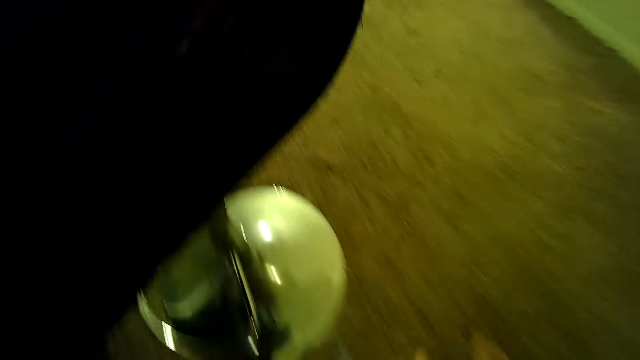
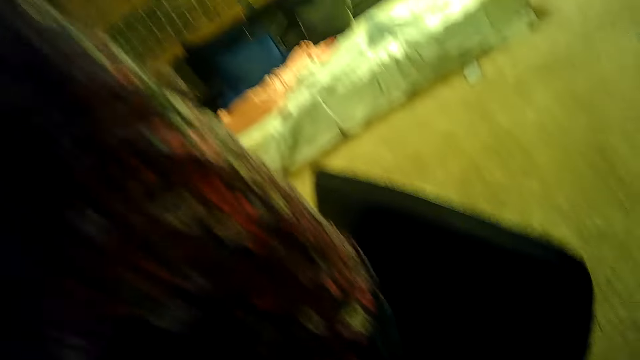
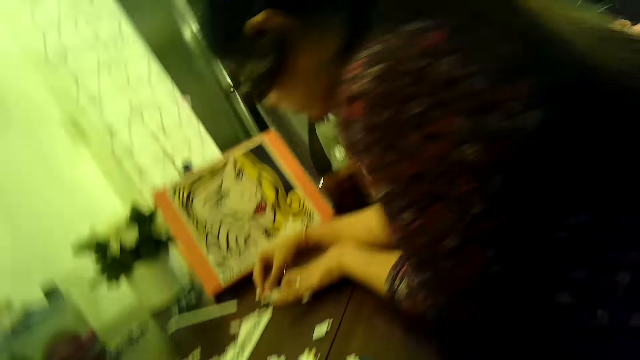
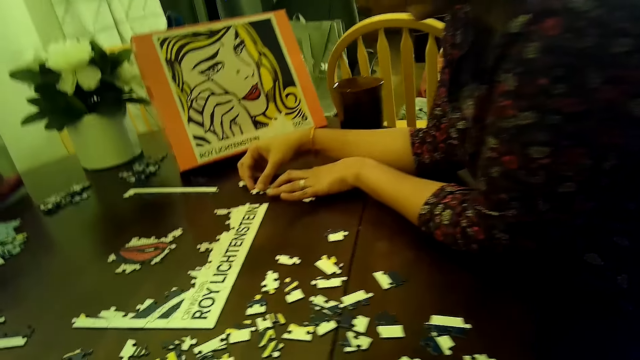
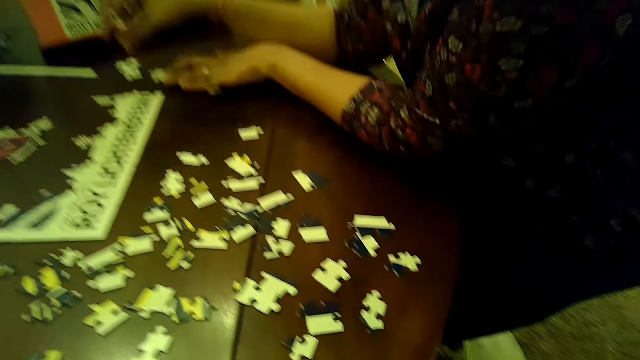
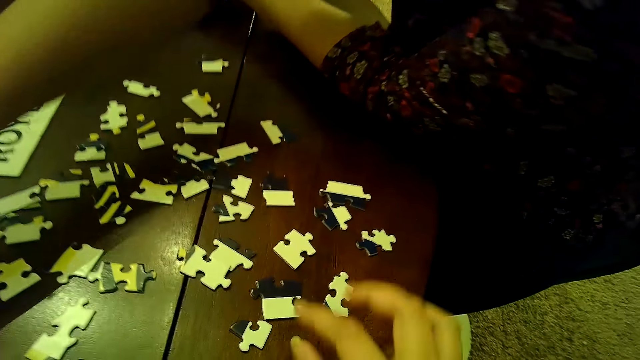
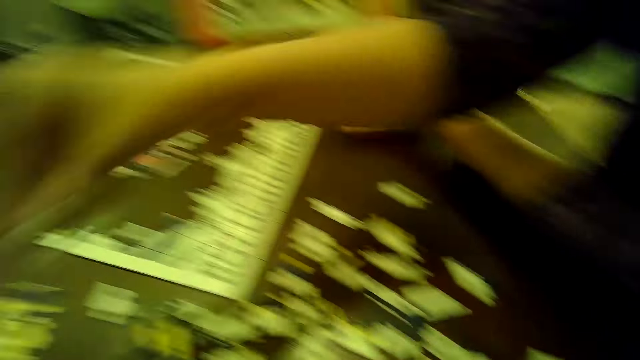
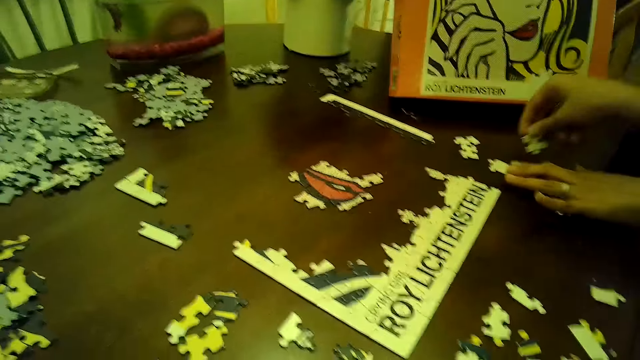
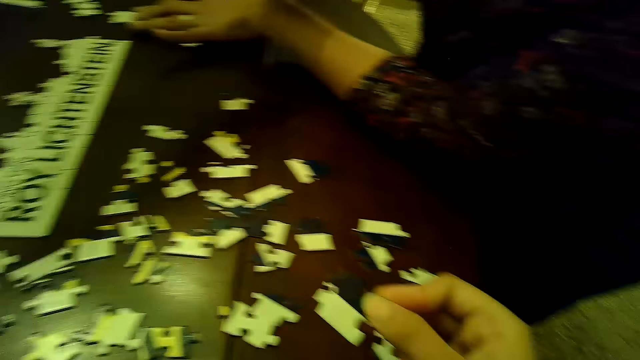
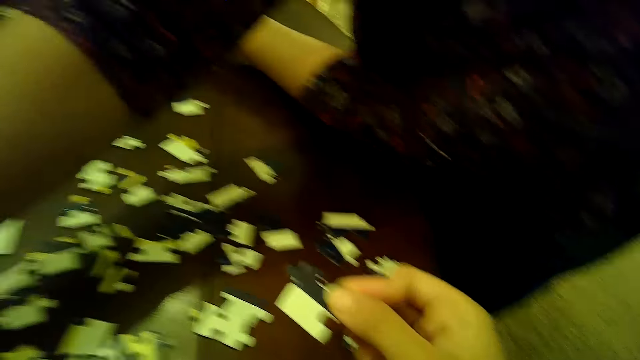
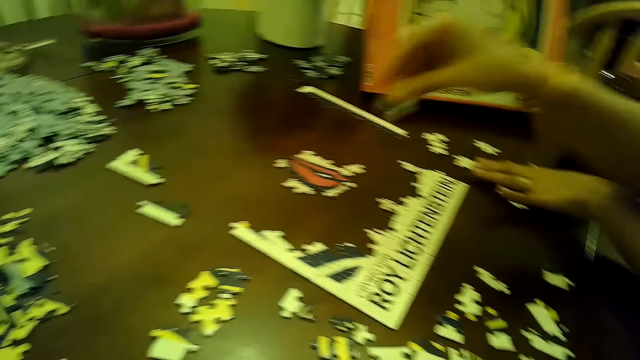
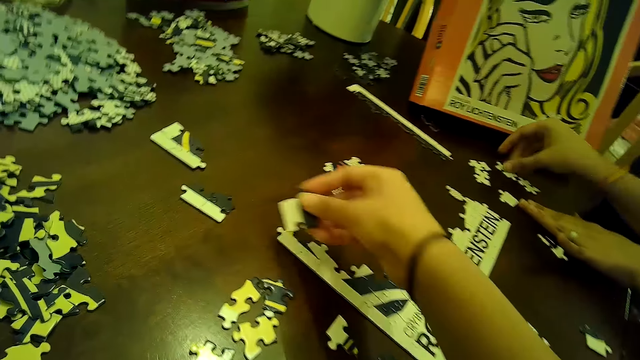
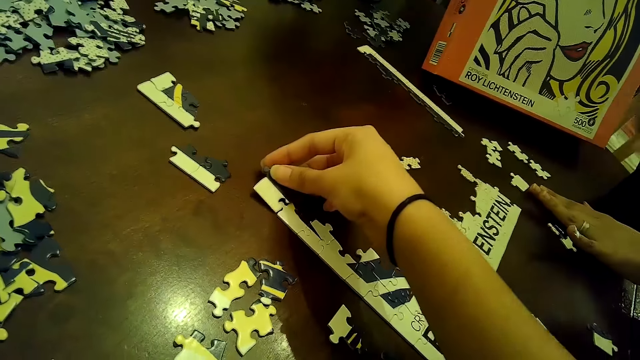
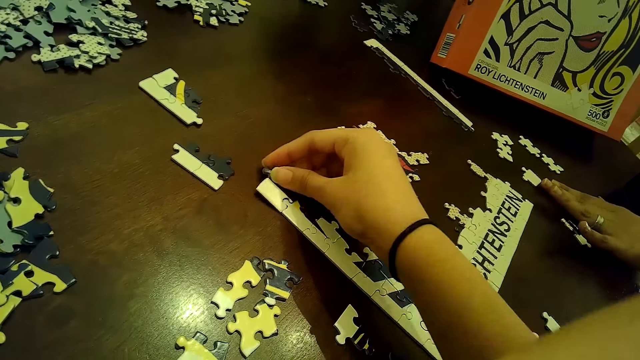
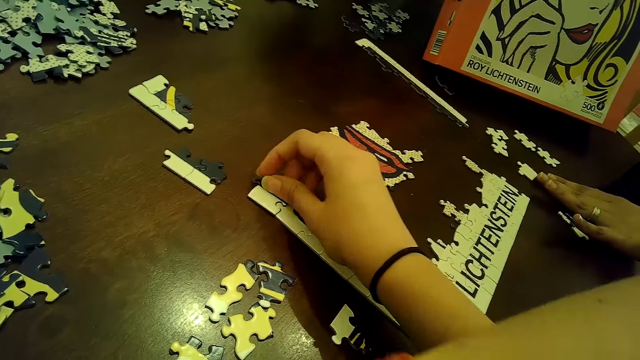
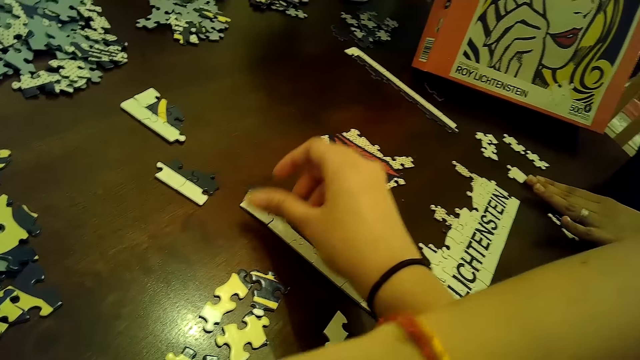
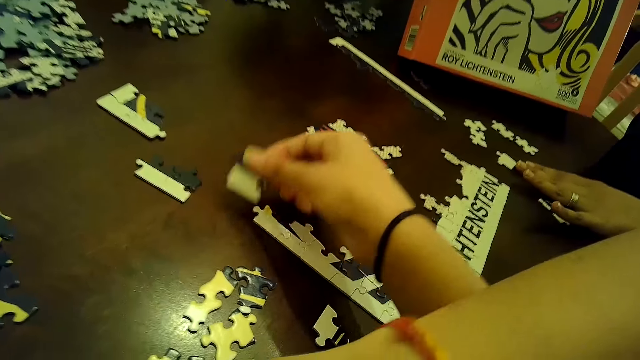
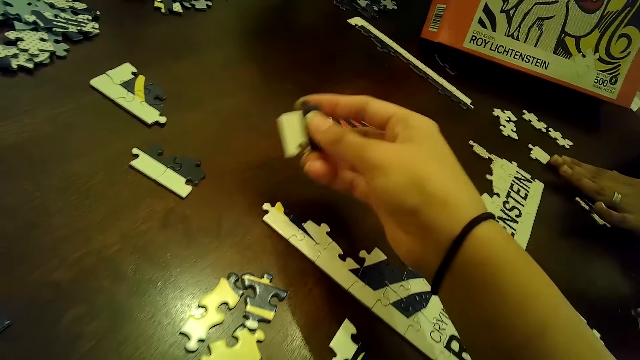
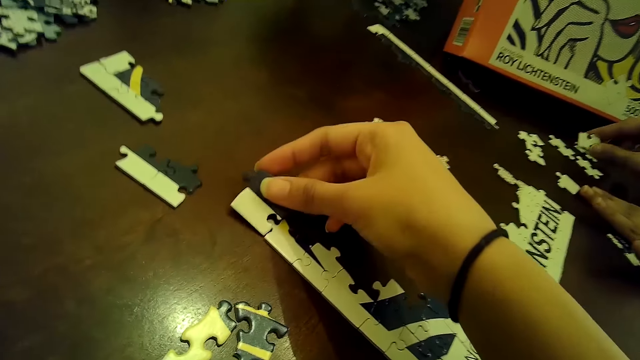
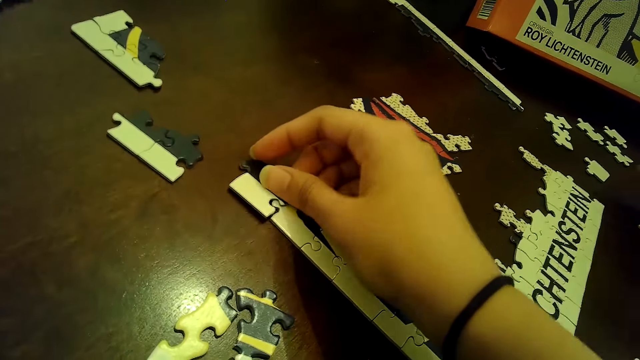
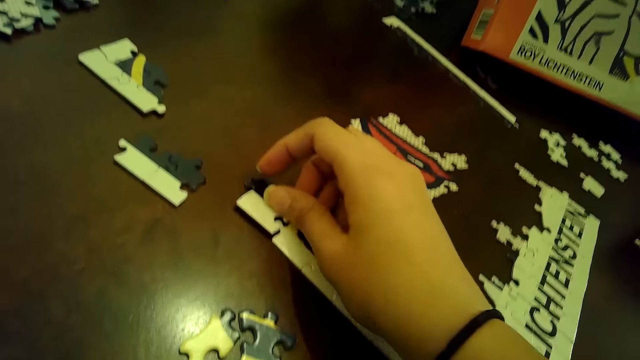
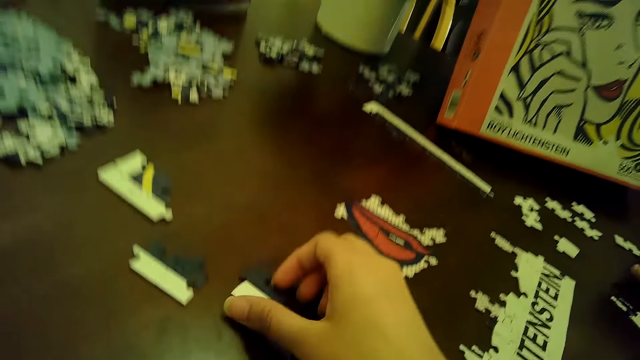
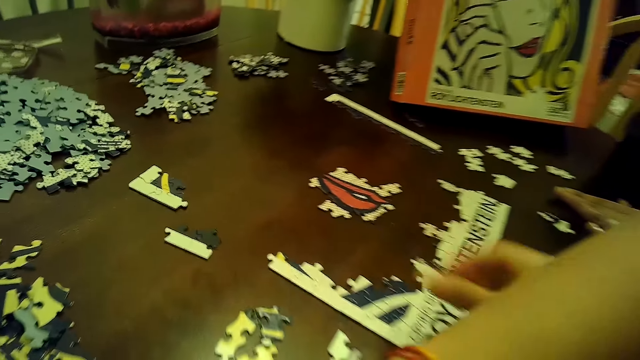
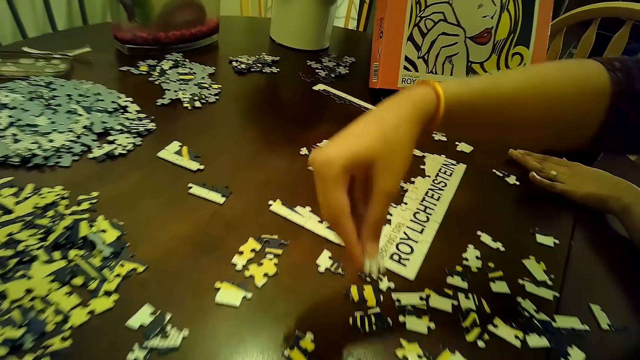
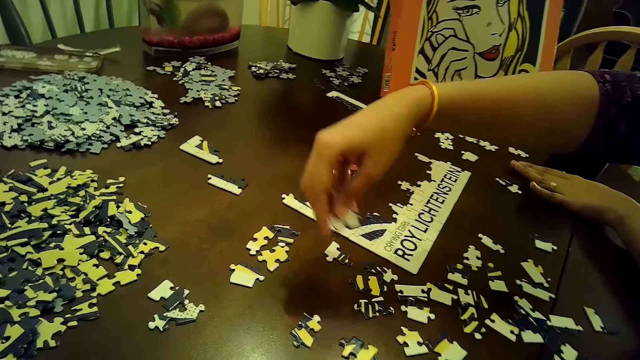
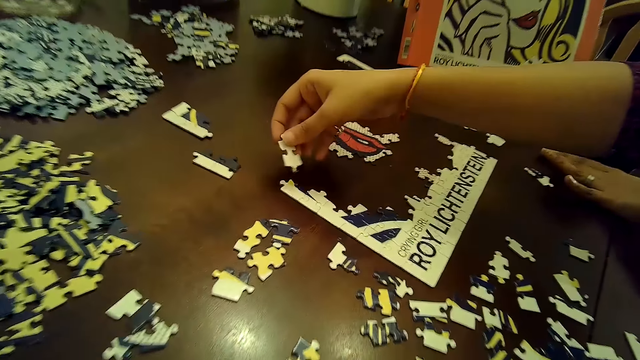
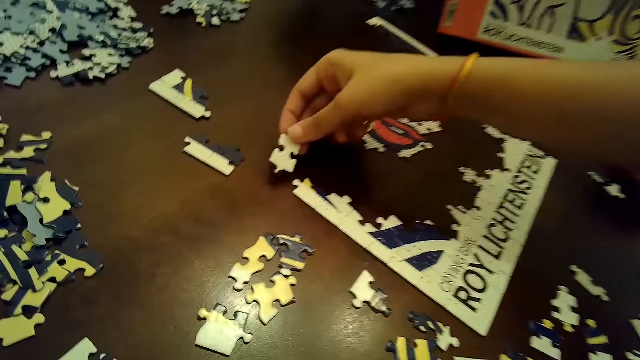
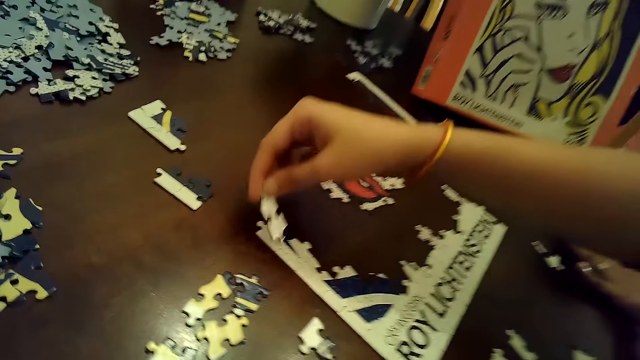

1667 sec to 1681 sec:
The camera wearer picks up a puzzle piece from the floor with her right hand. She picks up a puzzle piece from the table with her right hand. A woman picks up a puzzle piece from the table with her right hand. The woman drops the puzzle piece on the table with her right hand. The camera wearer looks at the puzzles. The woman picks up a puzzle piece from the table with her right hand. The woman drops the puzzle piece on the table with her right hand. The camera wearer inserts the puzzle piece into the tile of puzzle on the table with her right hand. The woman picks up a puzzle piece from the table with her right hand. The camera wearer removes the puzzle piece from the tile of puzzle on the table with her right hand. The woman drops some puzzle pieces on the table with her right hand. The camera wearer inserts the puzzle piece into the tile of puzzle on the table with her right hand. The woman picks up a puzzle piece from the table with her right hand. The camera wearer removes the puzzle piece from the tile of puzzle on the table with her right hand. The woman plays the puzzle.

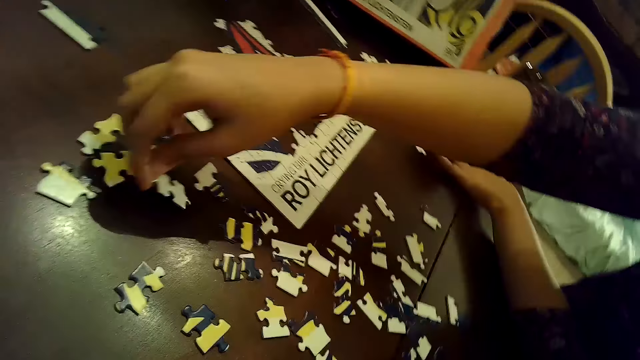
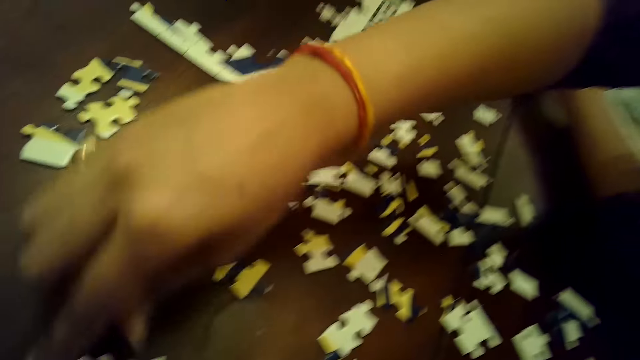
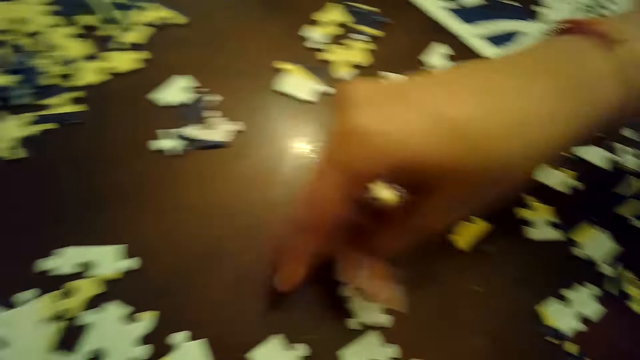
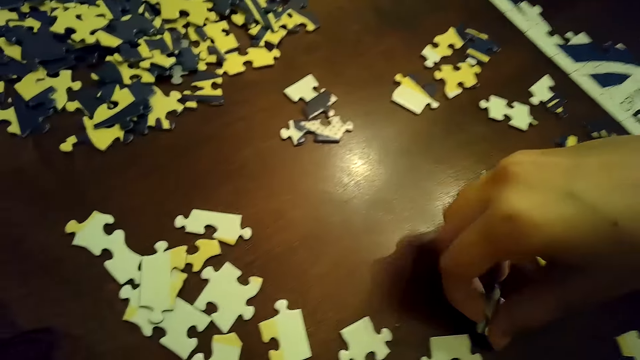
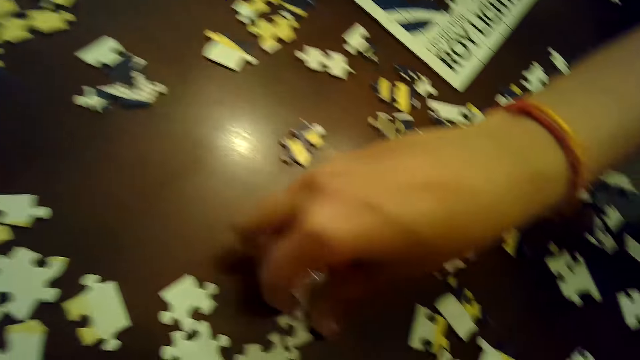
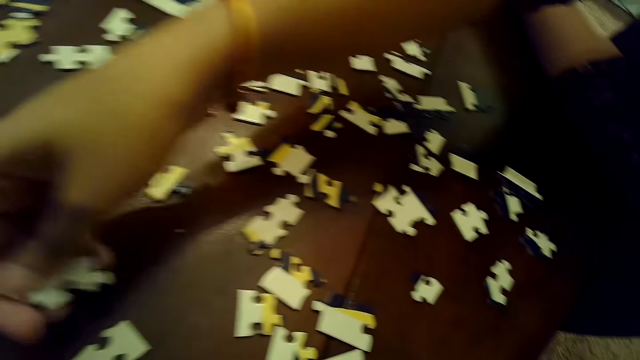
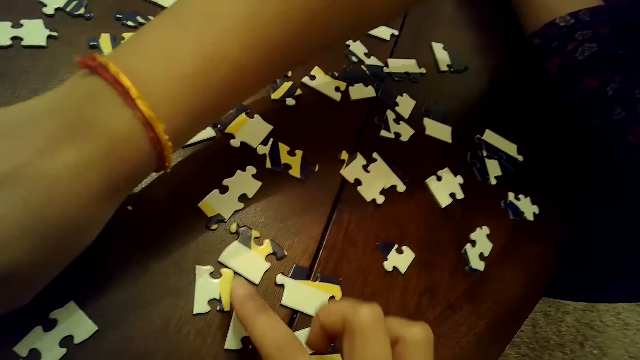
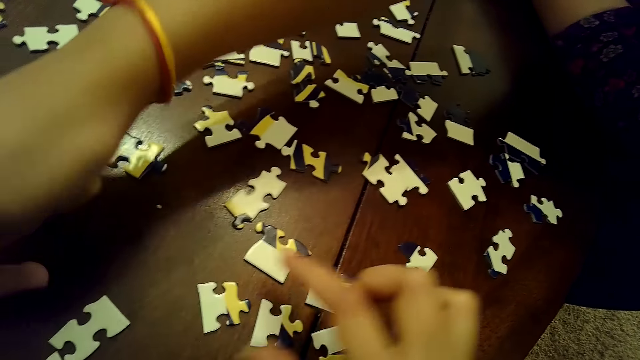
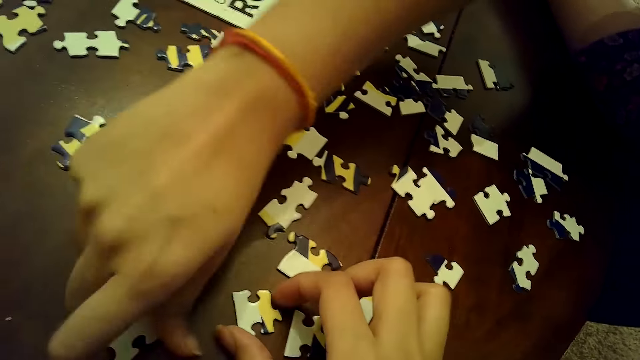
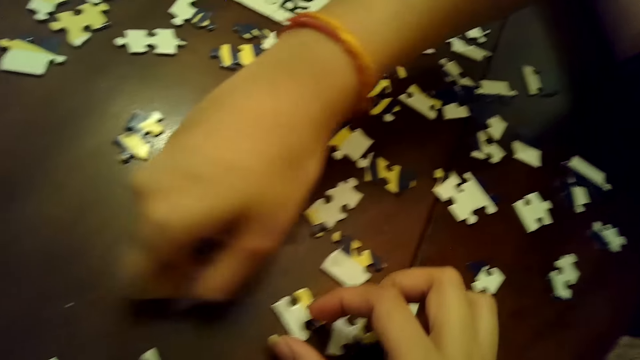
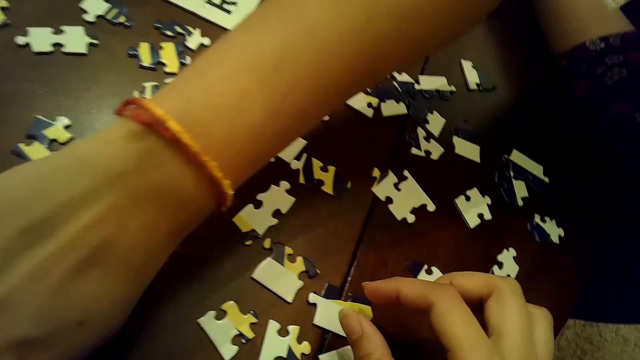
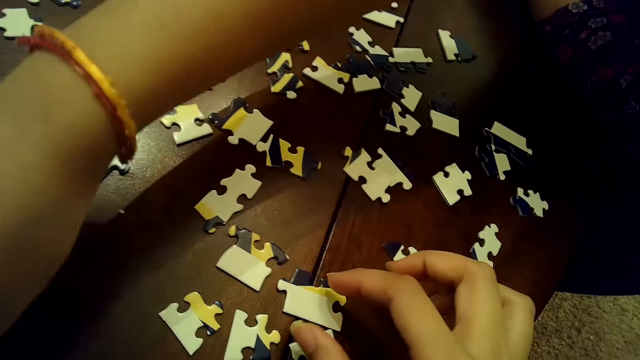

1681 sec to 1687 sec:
A woman drops some puzzle pieces on the table with her right hand. The woman picks up some puzzle pieces from the table with her right hand. The camera wearer looks at the puzzles. She moves a puzzle piece with her right hand.
